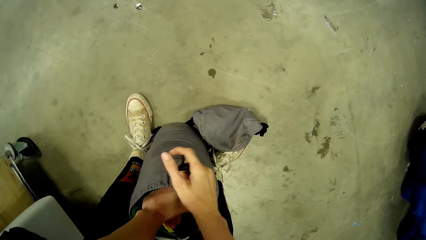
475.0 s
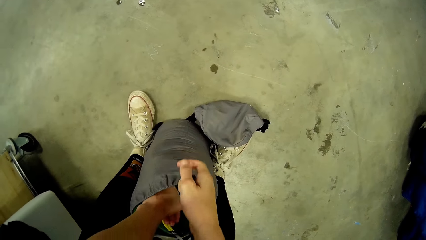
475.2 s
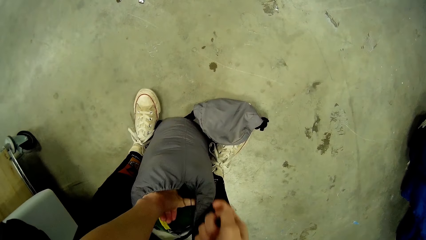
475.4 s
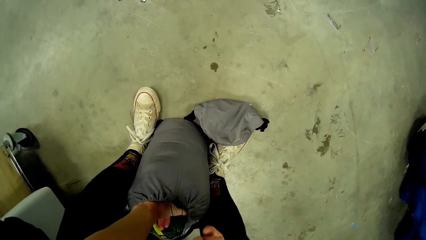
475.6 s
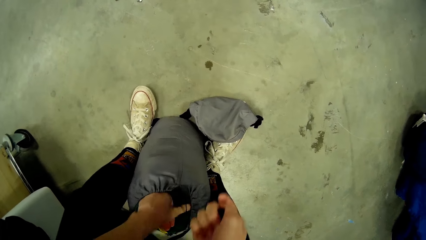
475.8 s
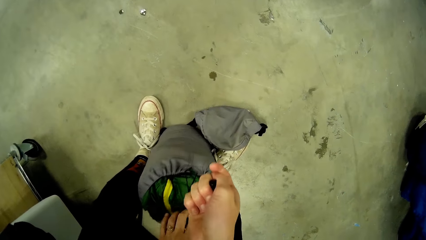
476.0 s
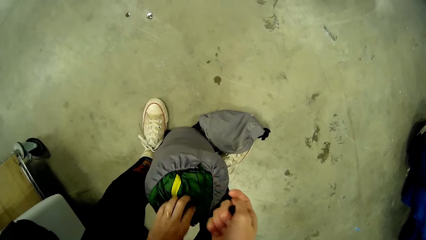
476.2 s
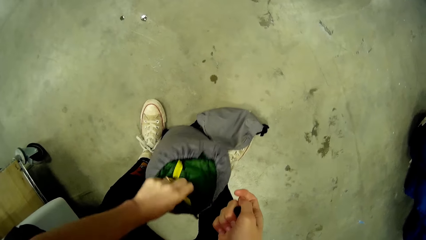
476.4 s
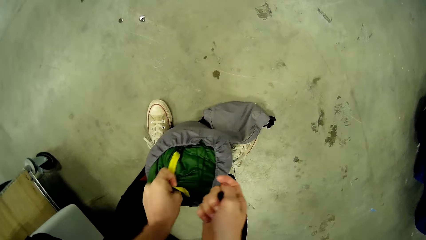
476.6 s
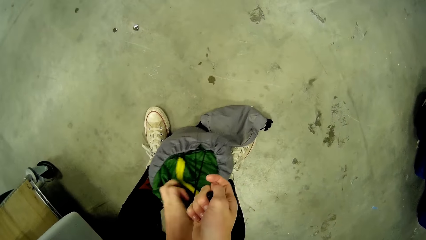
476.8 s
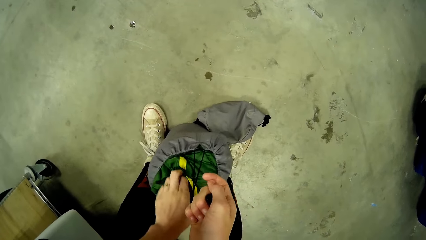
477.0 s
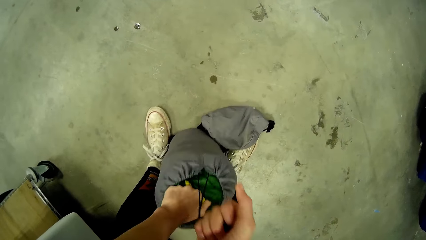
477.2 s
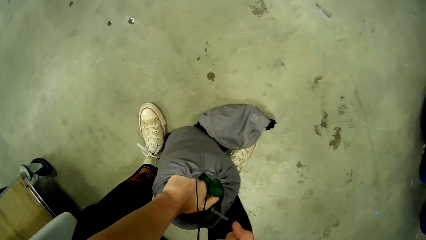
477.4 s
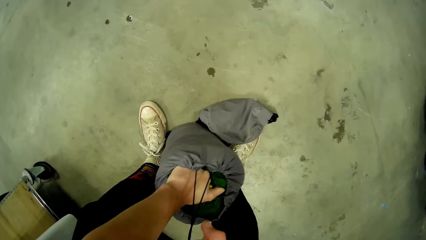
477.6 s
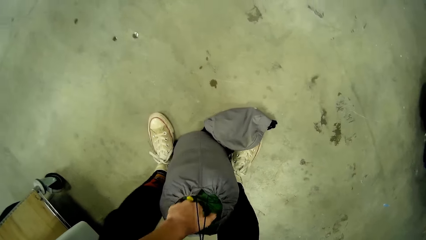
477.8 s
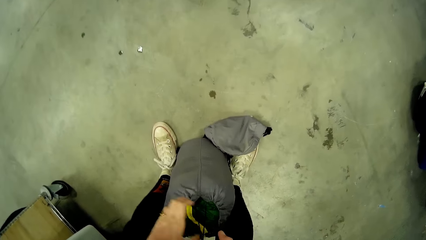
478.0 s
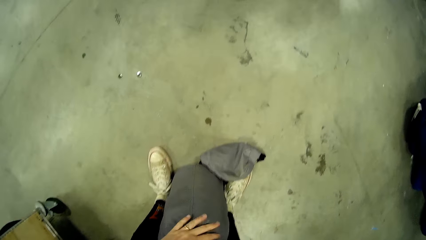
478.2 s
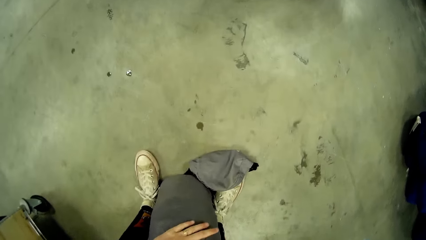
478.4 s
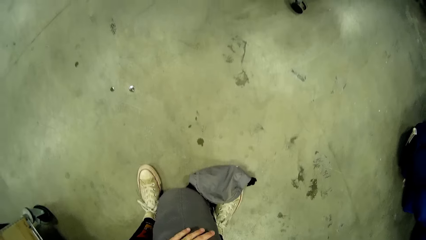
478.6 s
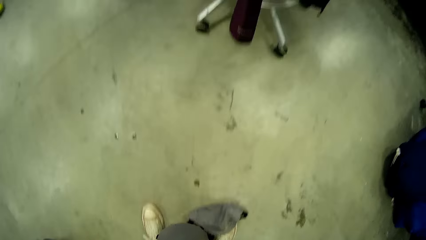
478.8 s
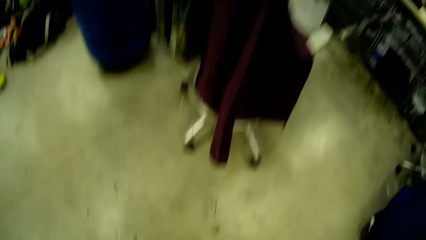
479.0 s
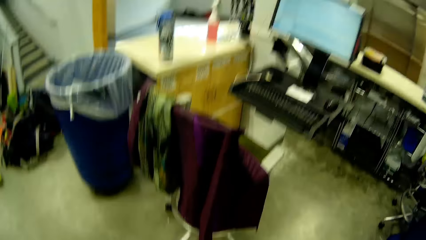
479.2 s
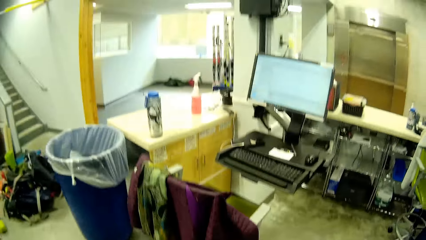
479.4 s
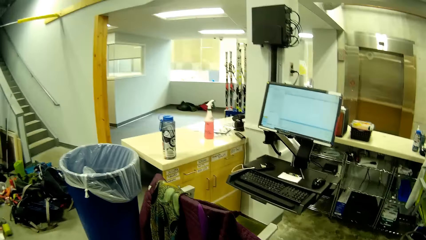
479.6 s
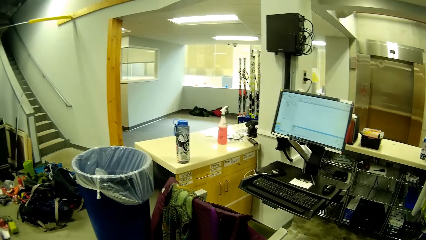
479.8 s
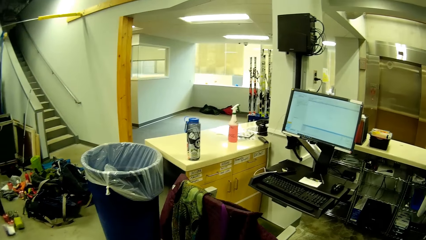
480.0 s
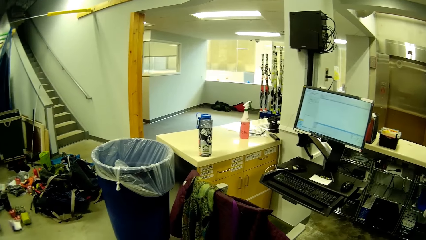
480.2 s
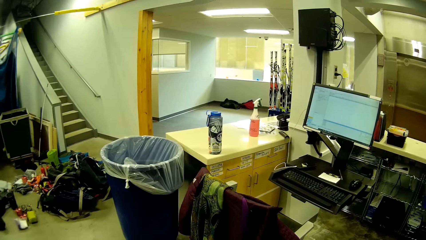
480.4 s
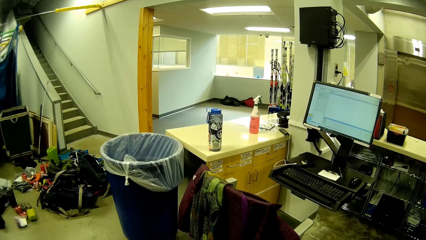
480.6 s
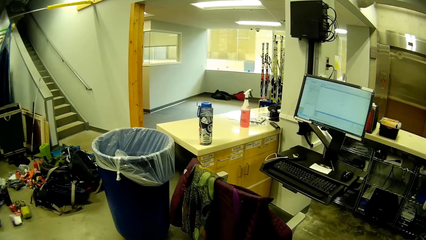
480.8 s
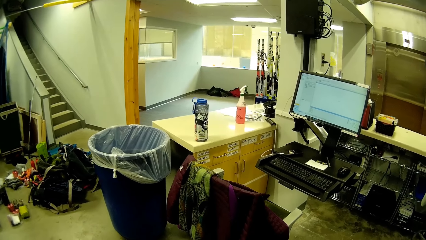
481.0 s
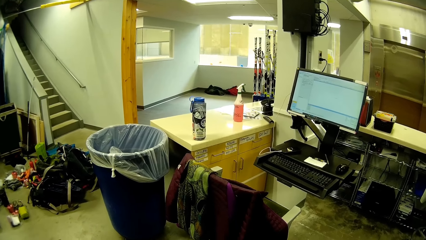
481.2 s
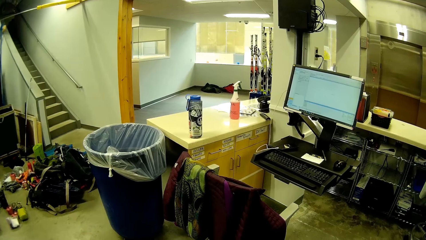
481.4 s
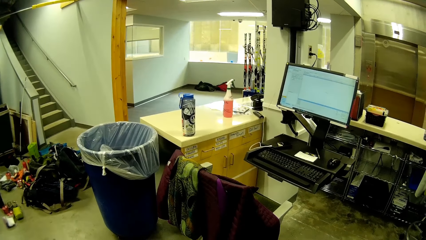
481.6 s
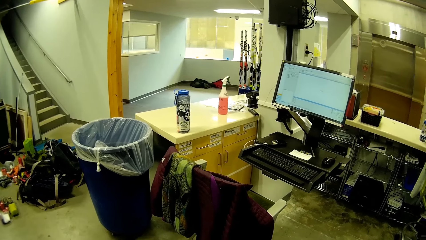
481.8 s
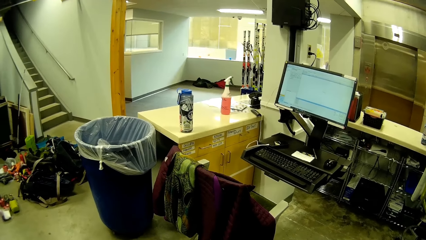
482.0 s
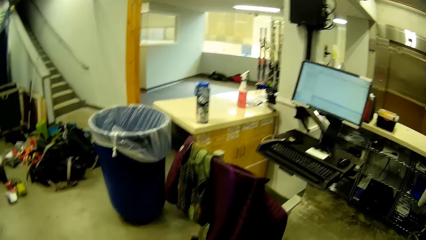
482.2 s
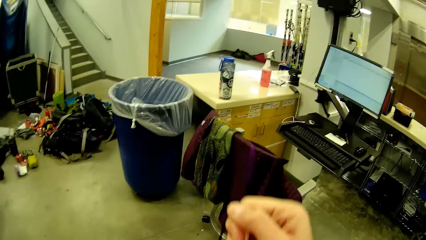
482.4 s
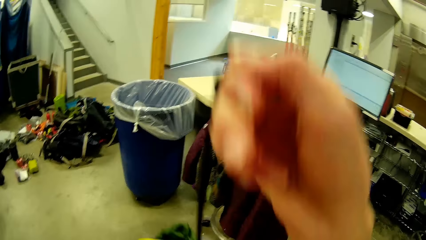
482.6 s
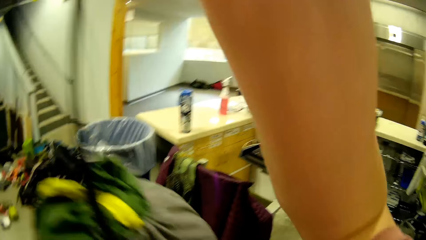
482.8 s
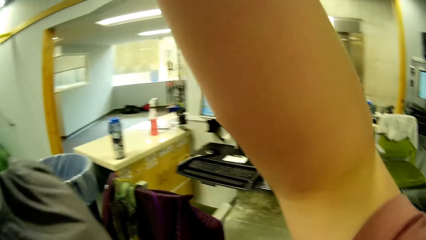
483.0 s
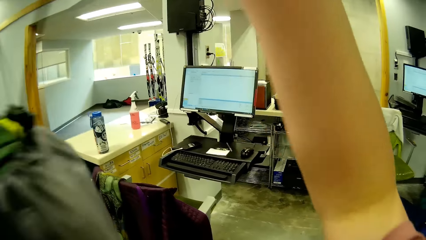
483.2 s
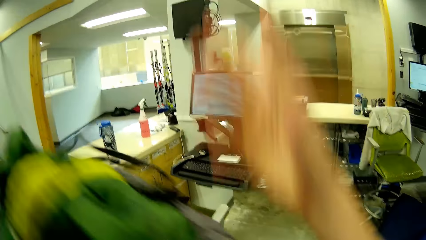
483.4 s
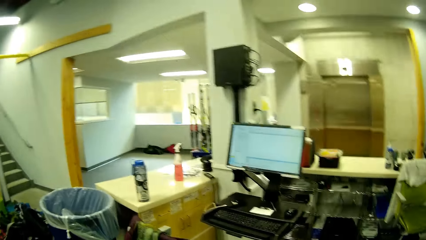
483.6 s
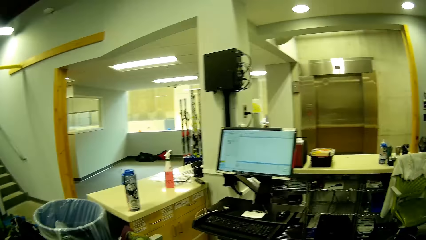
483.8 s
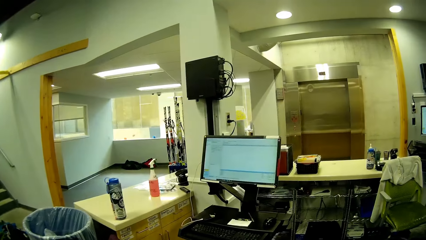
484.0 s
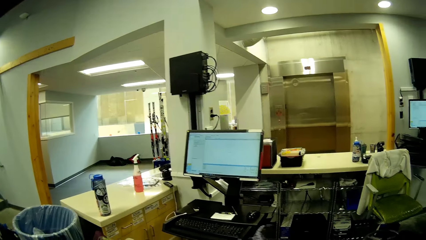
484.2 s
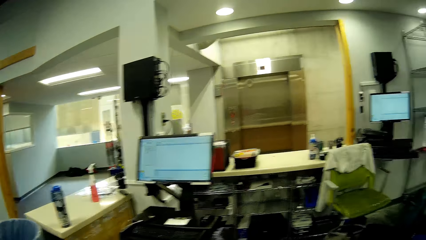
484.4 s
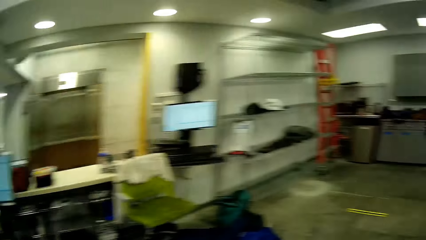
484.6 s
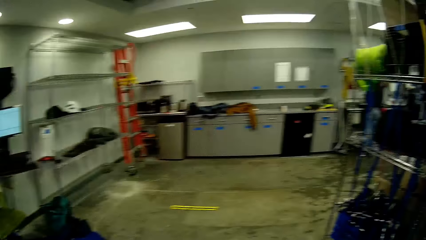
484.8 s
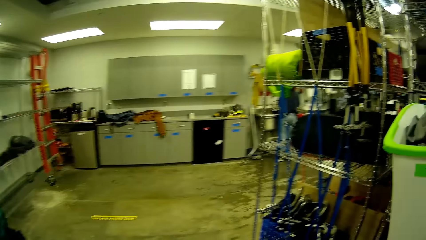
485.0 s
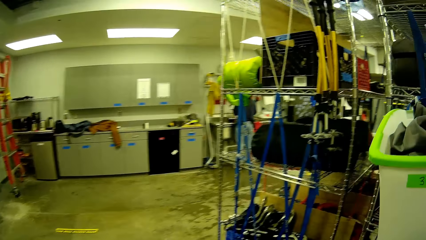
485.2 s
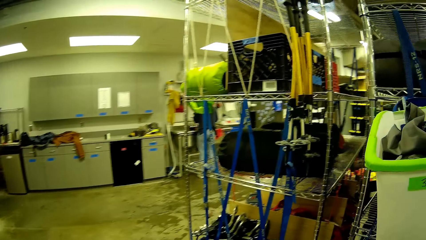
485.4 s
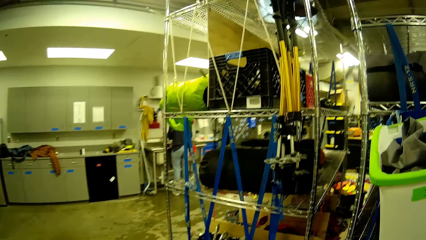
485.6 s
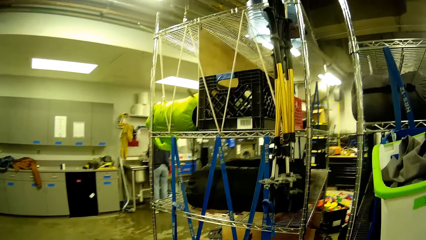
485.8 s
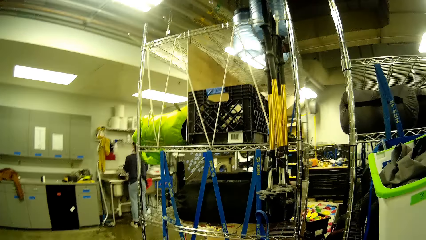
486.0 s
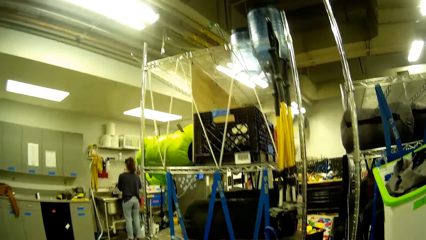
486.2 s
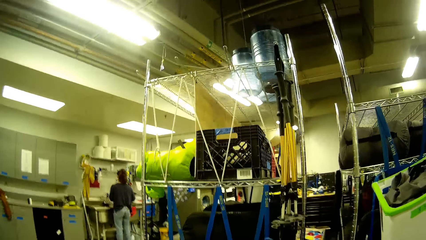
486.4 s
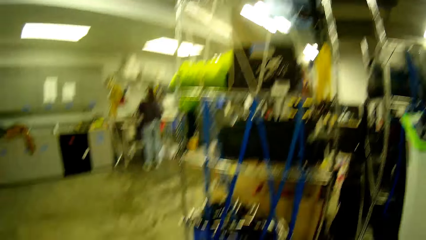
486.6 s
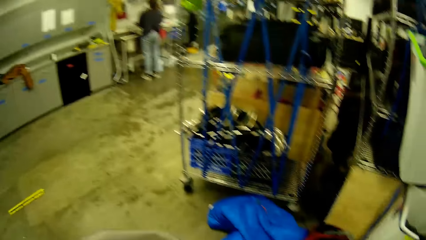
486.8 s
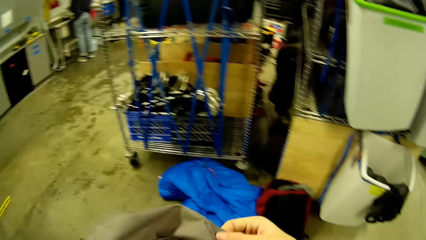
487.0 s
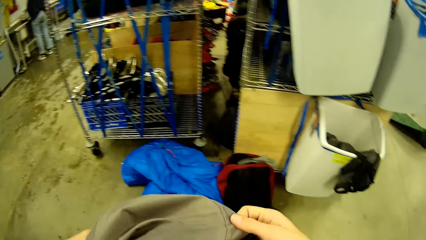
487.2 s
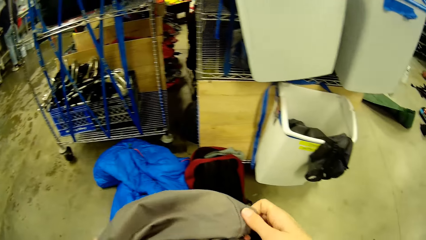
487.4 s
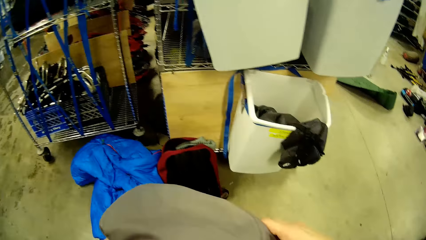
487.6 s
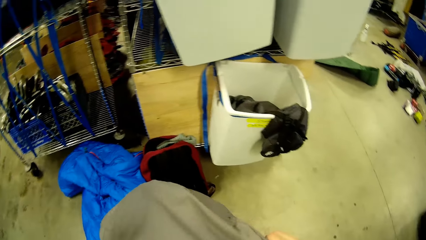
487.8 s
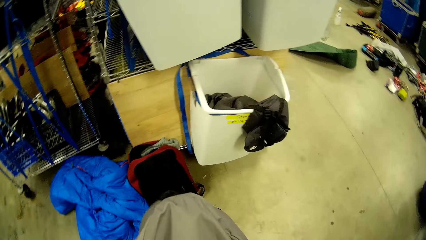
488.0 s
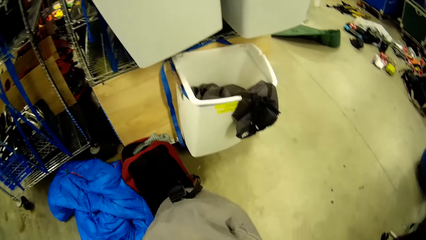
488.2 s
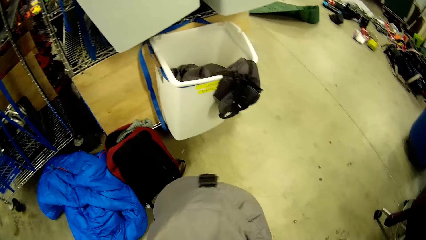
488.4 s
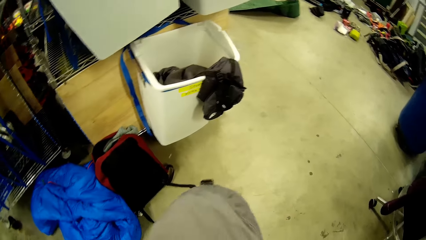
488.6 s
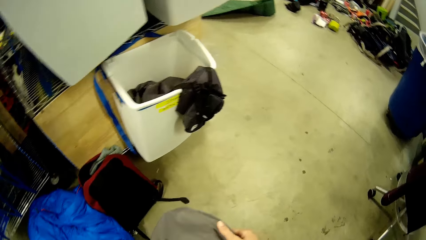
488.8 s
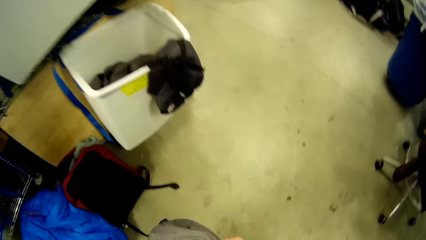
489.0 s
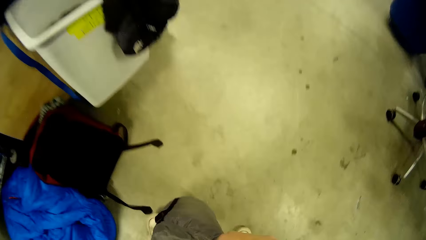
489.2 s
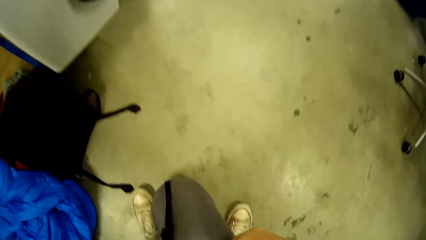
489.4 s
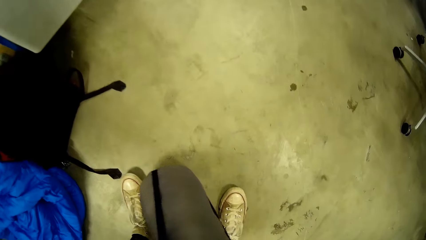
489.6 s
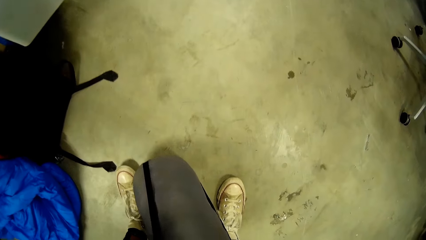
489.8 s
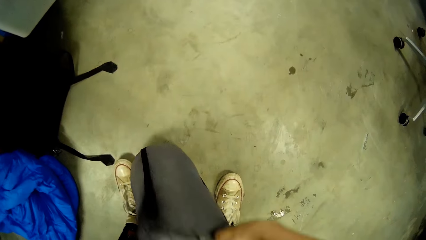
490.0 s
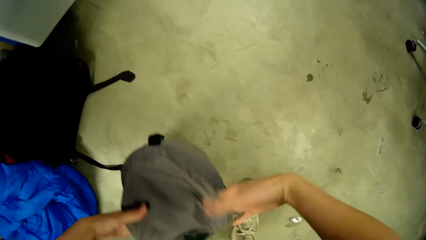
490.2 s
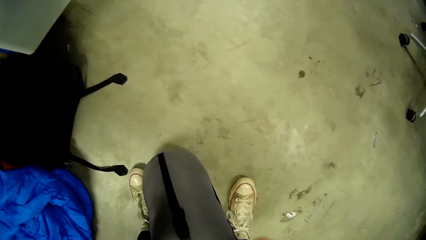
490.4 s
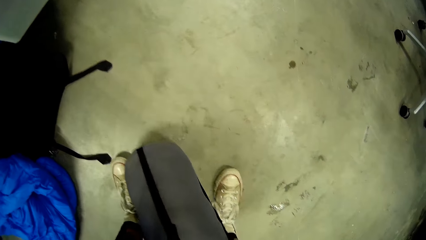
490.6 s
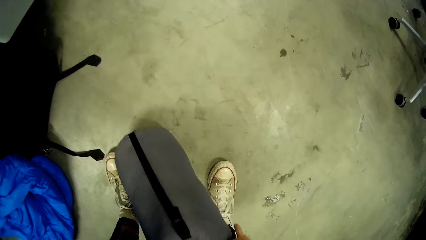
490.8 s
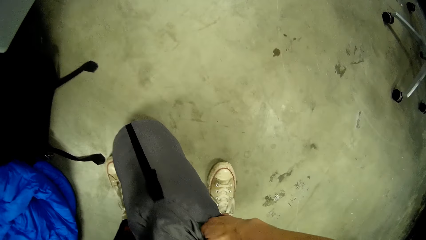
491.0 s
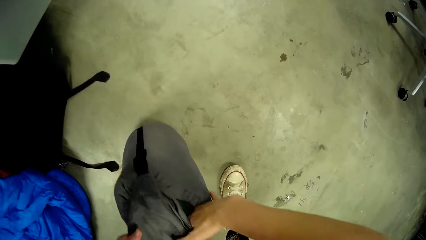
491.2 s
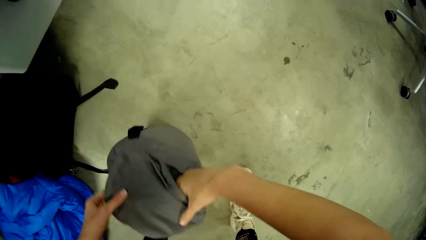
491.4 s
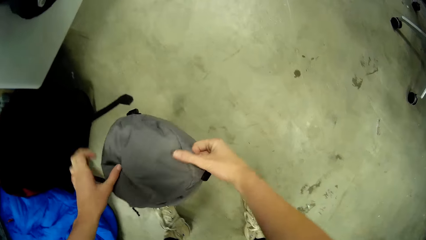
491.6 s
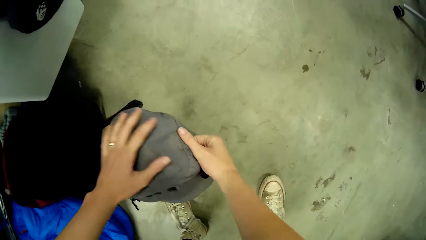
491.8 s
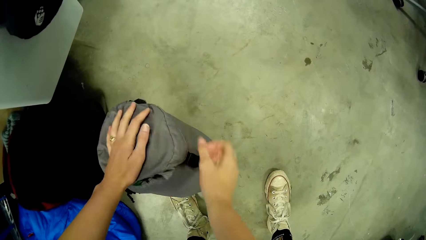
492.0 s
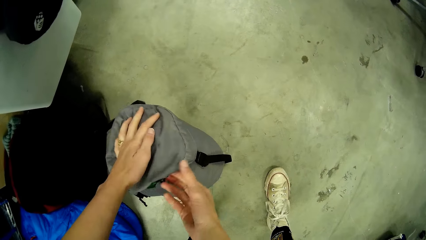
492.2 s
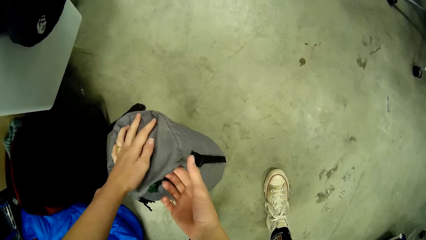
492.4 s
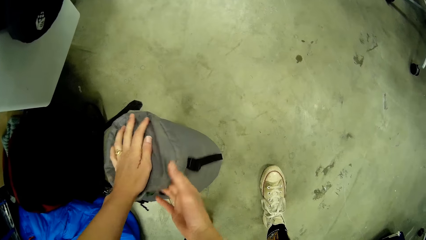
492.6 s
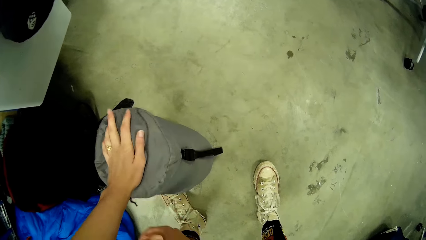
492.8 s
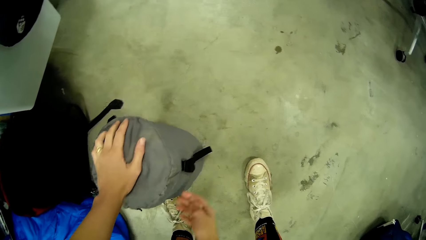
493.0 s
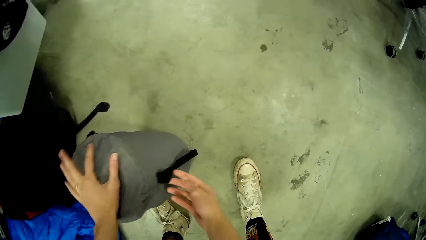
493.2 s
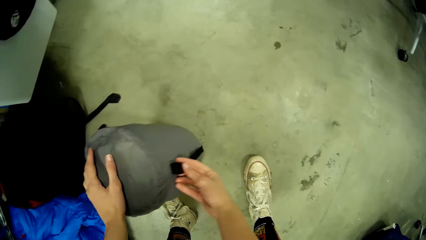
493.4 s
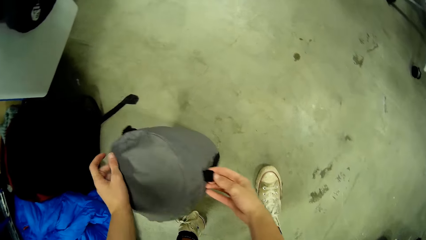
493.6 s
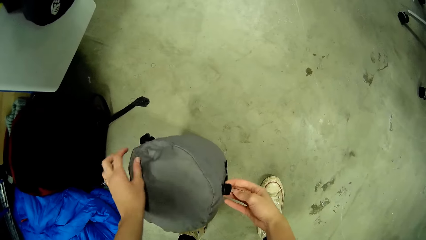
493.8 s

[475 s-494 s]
The camera wearer closes the sleeping bag. He pulls an elastic rope on the laundry bag with his right hand. He looks around. He pulls the sleeping bag thread. He holds up the laundry bag with both hands and lowers the laundry bag. A woman stands. The camera wearer closes the laundry bag with both hands.
